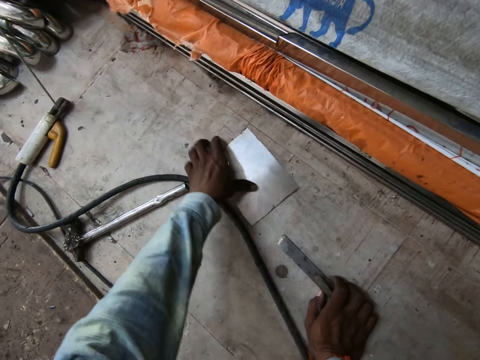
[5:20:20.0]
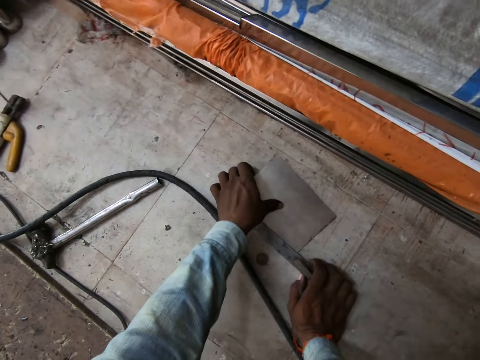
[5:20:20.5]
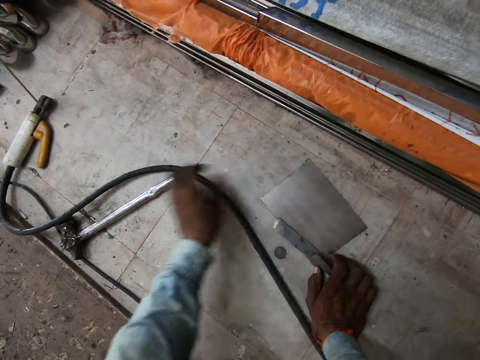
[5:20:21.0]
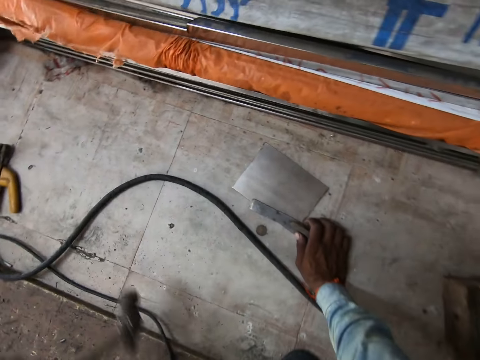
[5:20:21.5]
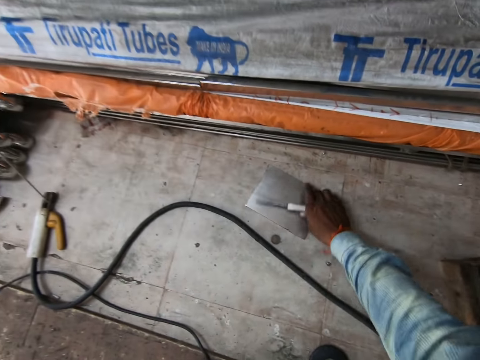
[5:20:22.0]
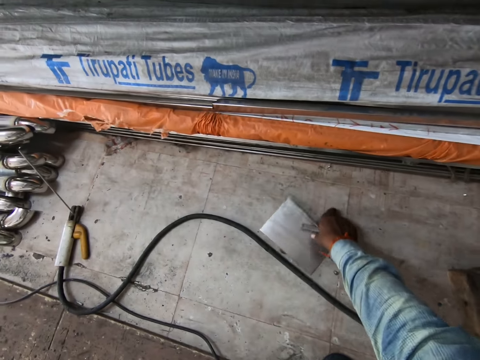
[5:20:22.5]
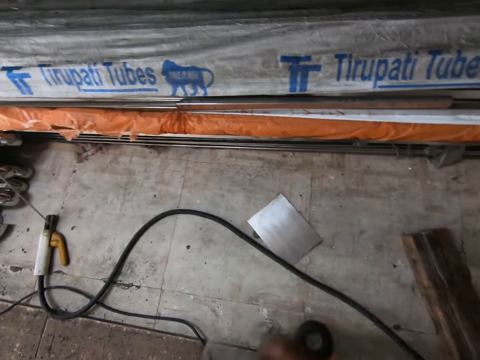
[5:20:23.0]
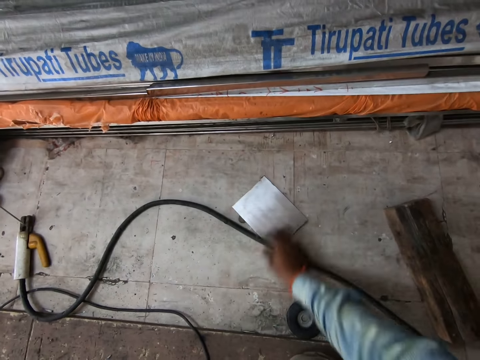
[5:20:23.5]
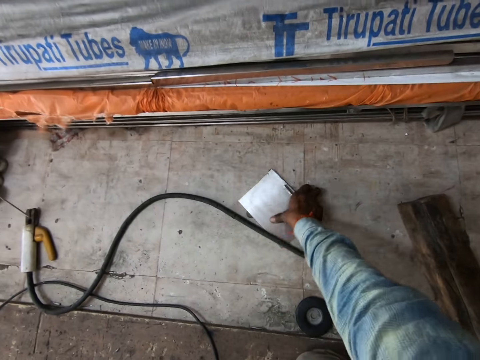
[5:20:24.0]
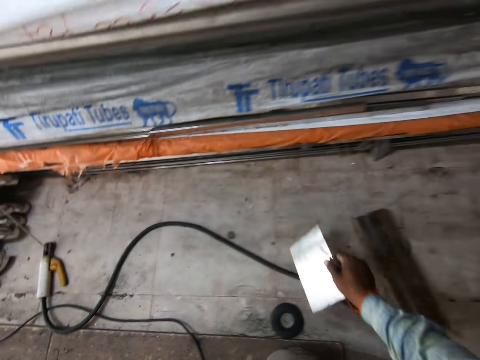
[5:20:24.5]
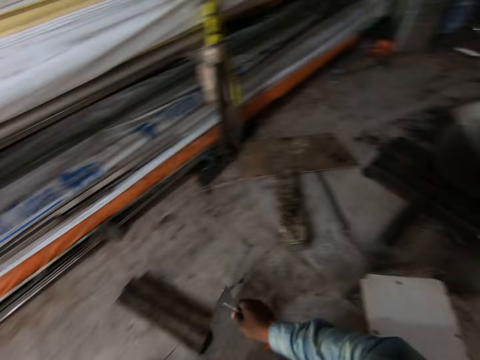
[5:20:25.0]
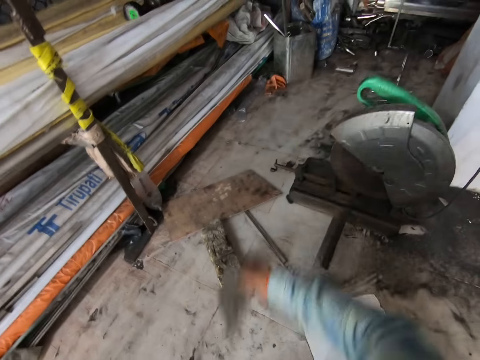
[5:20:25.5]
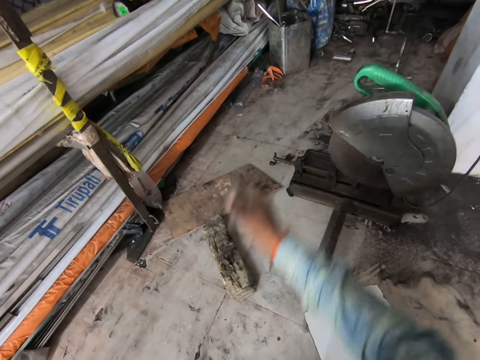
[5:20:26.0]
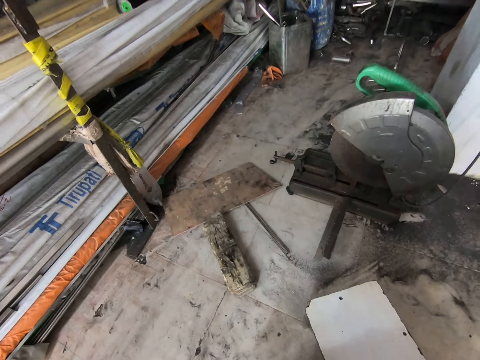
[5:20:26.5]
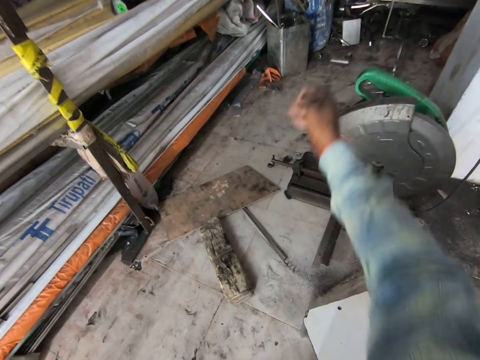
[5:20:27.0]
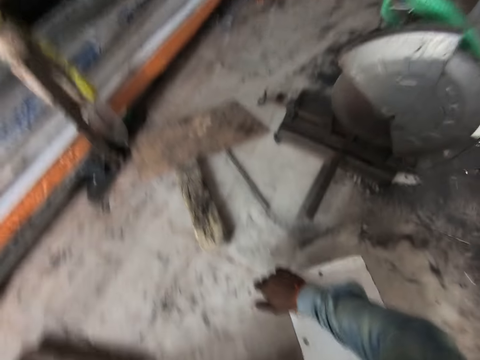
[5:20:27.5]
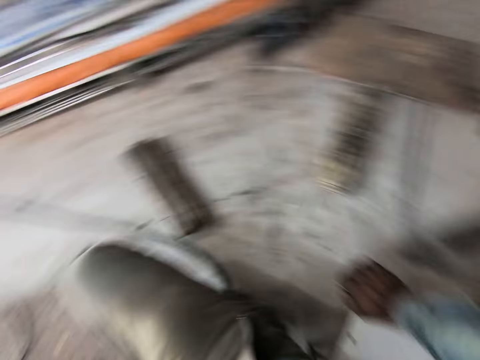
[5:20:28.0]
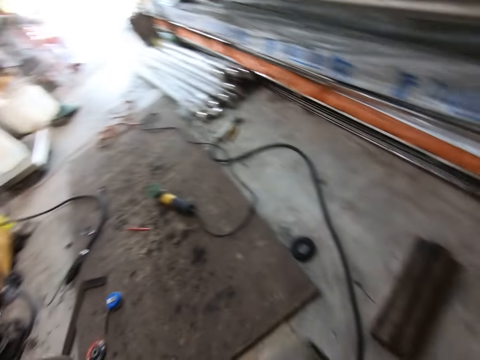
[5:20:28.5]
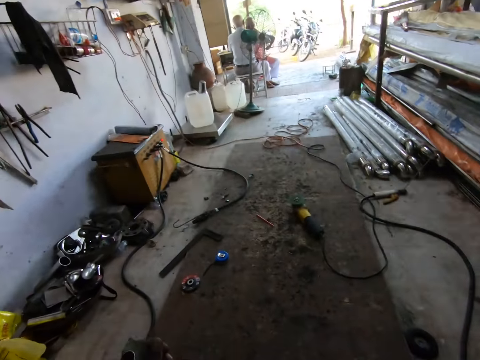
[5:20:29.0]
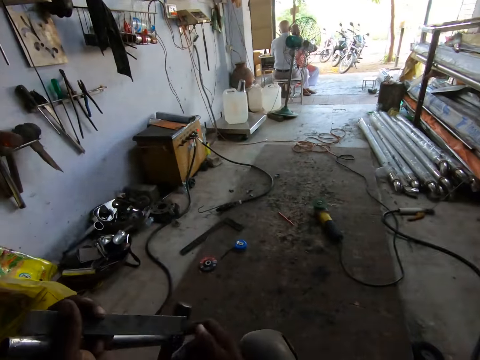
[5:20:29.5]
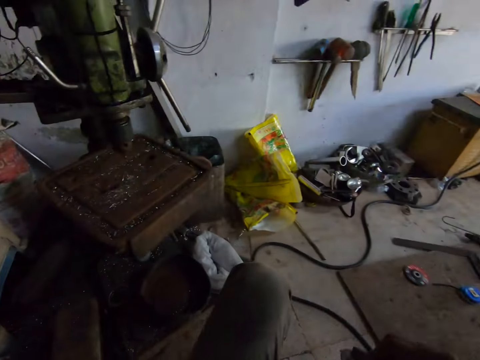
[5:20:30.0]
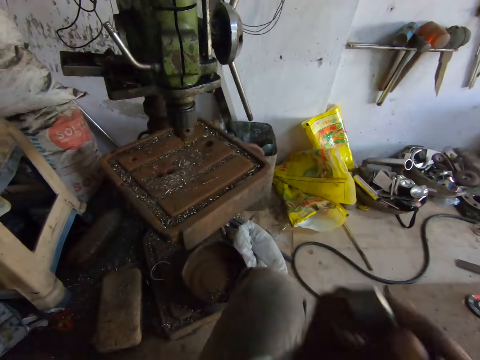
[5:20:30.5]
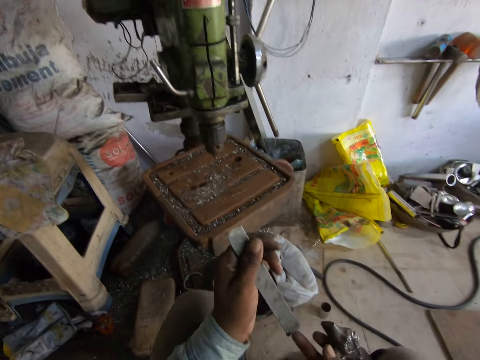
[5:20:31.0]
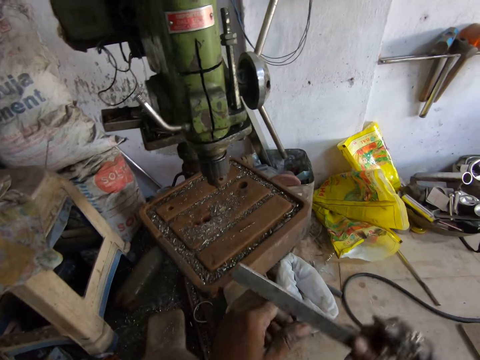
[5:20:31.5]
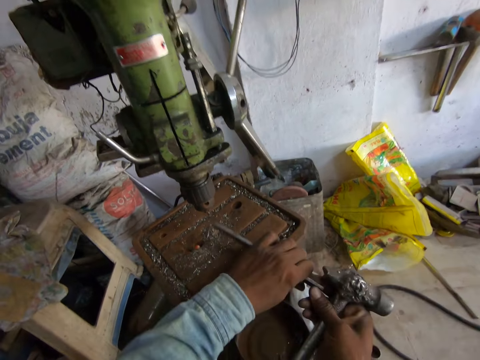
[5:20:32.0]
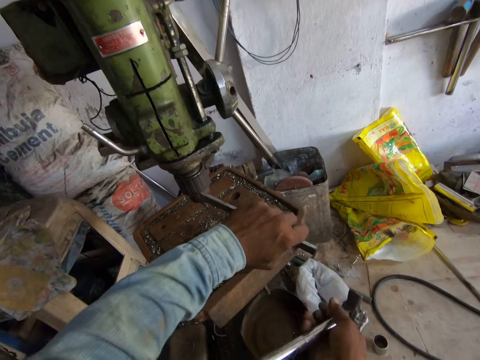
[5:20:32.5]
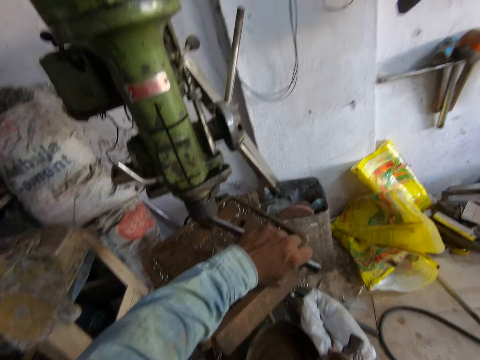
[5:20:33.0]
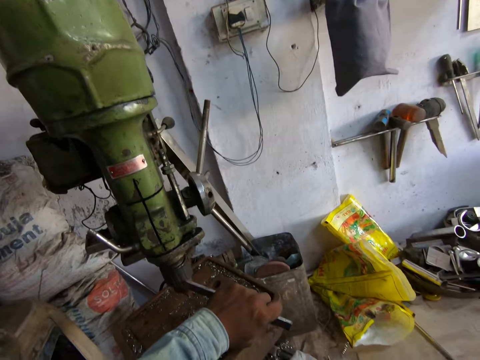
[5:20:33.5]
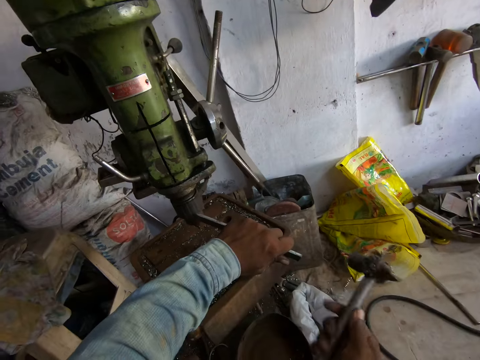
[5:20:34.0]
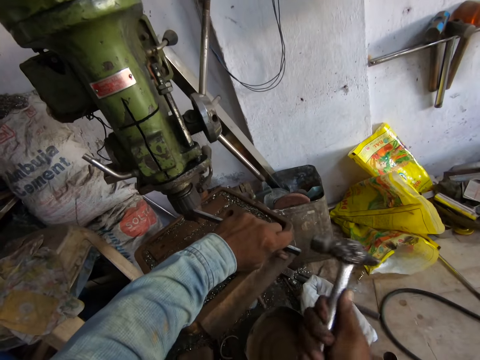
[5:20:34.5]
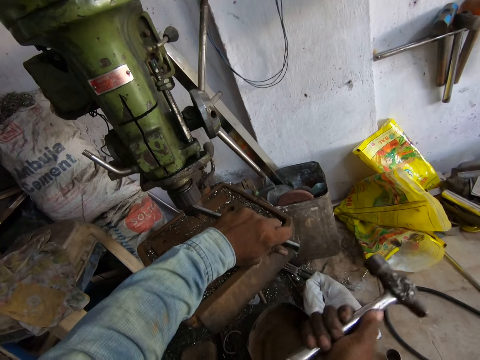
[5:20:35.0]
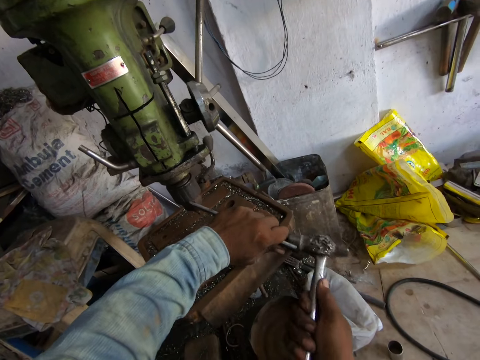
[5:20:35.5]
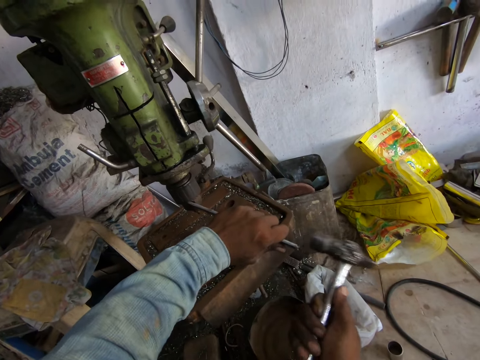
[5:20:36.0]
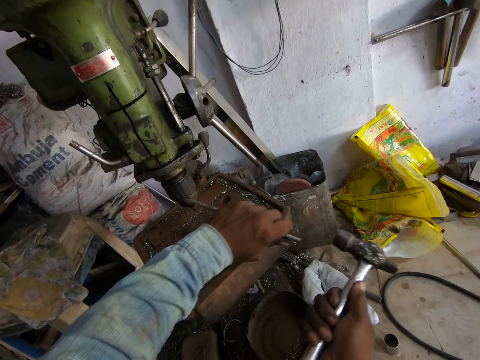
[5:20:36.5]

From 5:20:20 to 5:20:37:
The camera wearer touches a welding mirror or aluminum on the floor with his left hand. He moves the aluminum on the floor. He picks up a pipe on the floor with his left hand. He picks up the welding mirror on the floor with his left hand. He throws the welding mirror in his right hand on the floor. He throws the welding mirror in his right hand again. He sets the metal bar in his left hand on the drilling machine work table. He hits the drilling machine nozzle with the metal bar in his left hand and a hammer in his right hand.

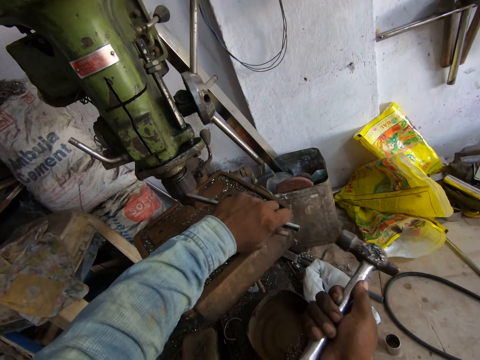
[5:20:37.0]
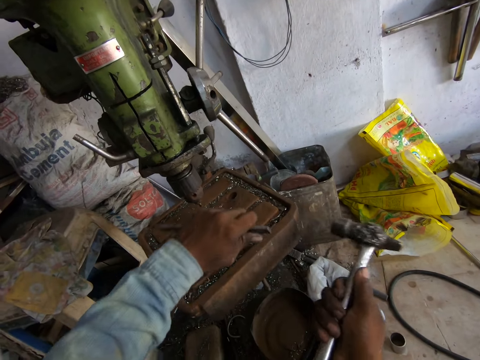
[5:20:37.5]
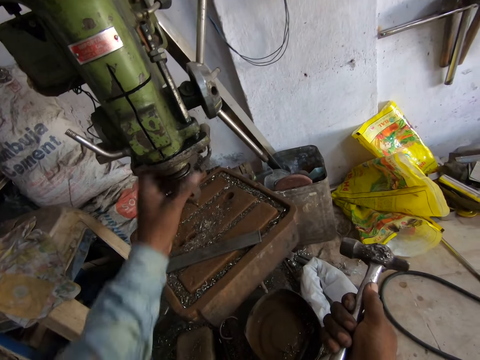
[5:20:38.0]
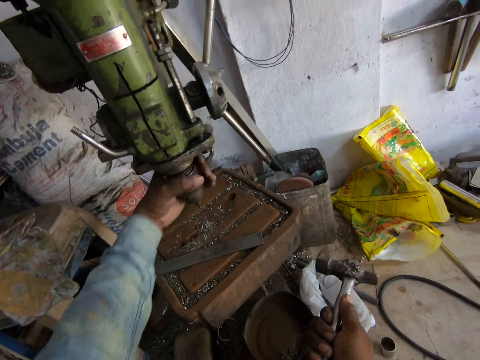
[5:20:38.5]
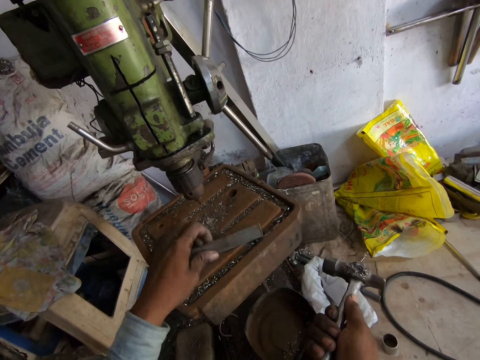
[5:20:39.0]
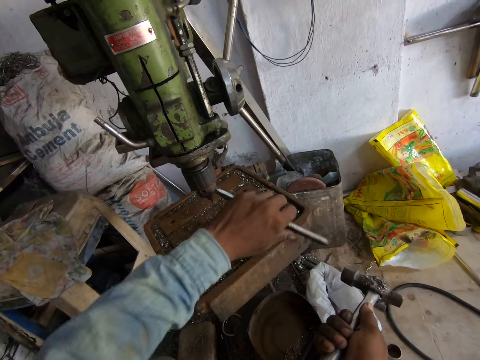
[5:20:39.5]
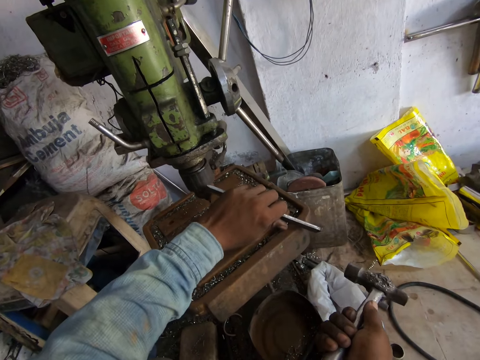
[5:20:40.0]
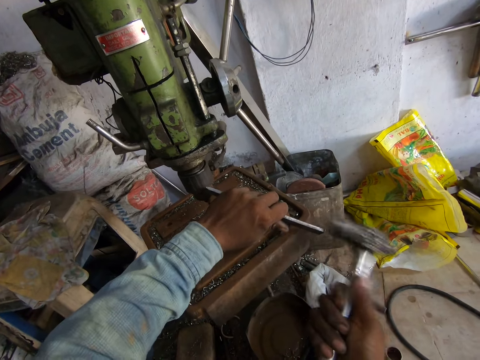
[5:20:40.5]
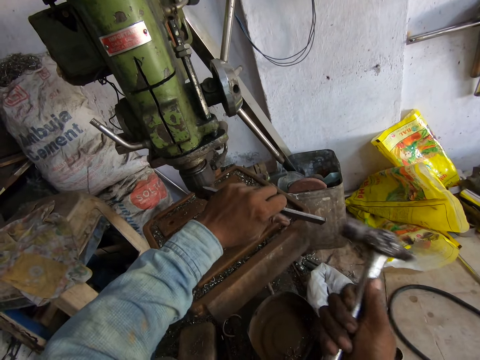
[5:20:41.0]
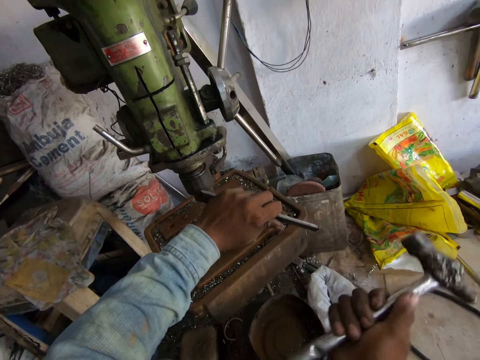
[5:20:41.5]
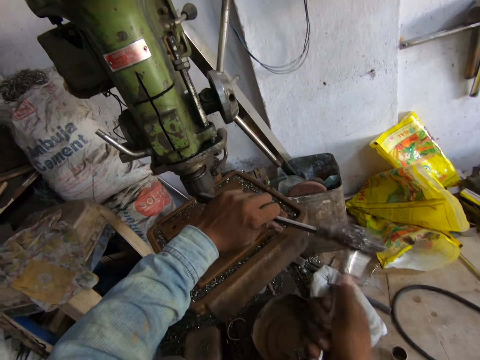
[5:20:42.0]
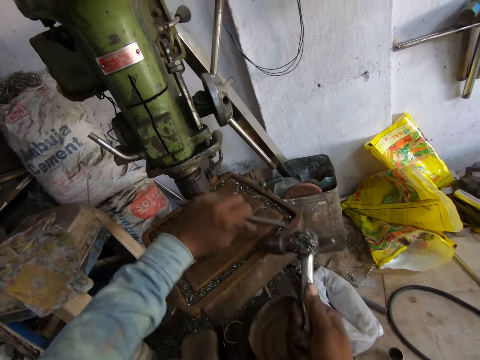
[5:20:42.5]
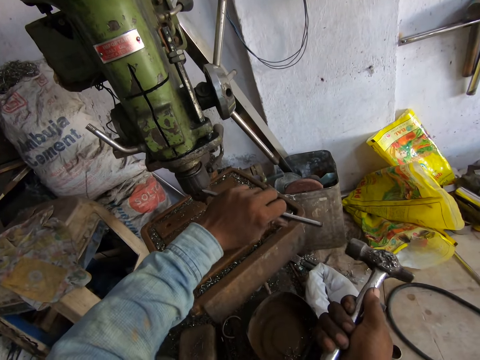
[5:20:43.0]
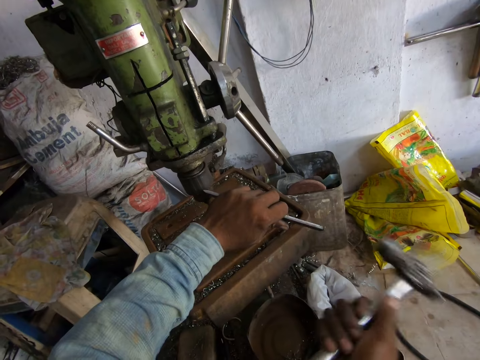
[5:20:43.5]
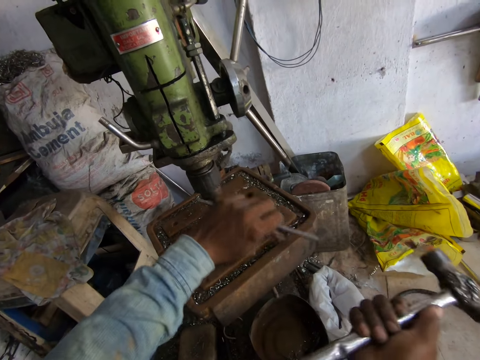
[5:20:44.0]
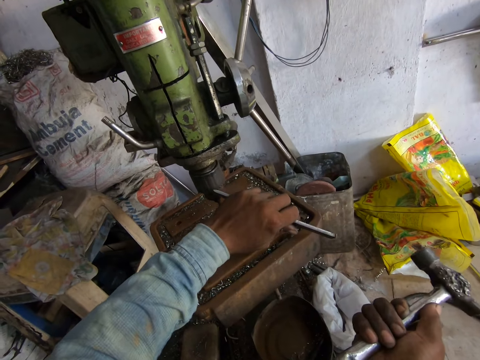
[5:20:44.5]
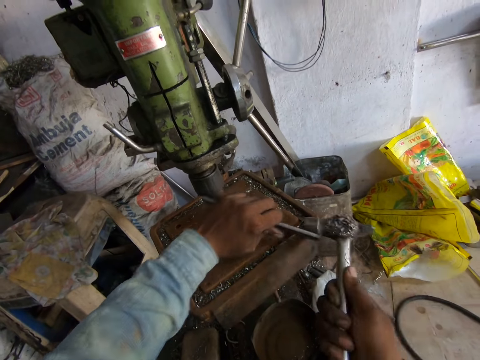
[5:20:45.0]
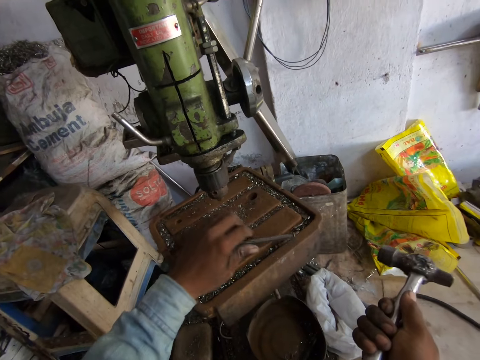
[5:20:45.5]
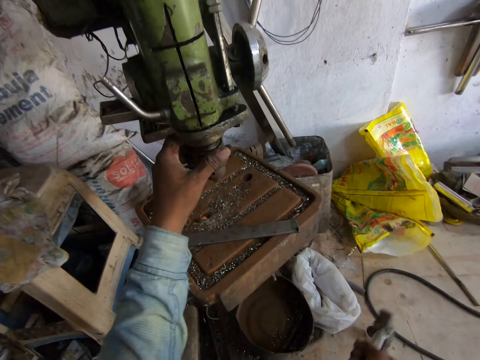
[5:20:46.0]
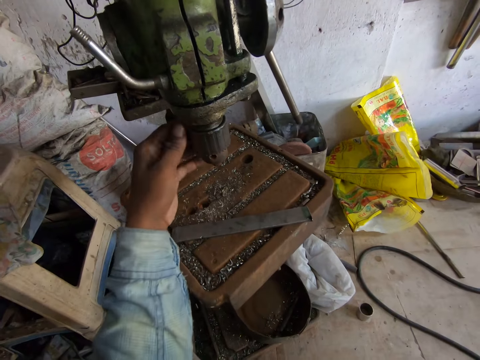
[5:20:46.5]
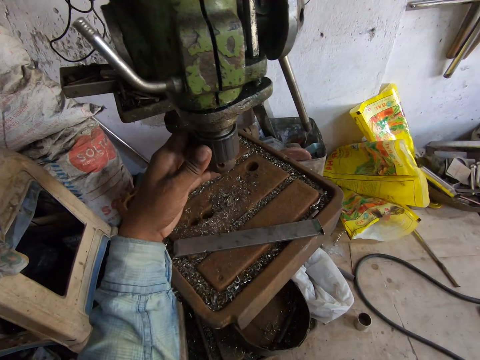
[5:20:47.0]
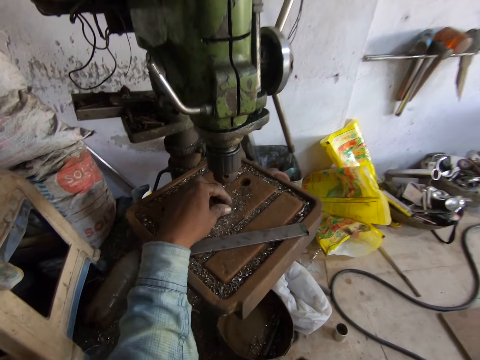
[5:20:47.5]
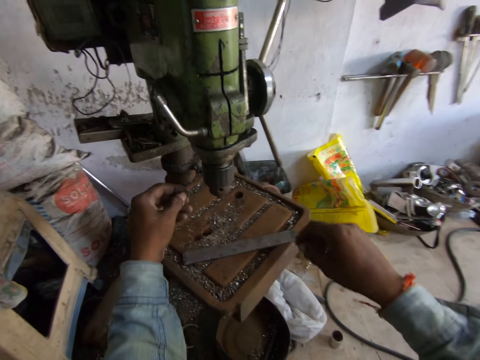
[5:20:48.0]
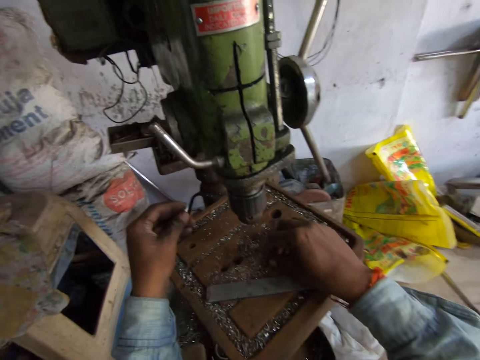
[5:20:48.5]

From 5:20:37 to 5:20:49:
The camera wearer drops the metal bar in his left hand on the drilling machine work table. He turns the nozzle of the drilling machine with his left hand. He opens the drilling machine. He picks up the metal bar on the drilling machine work table with his left hand. He hits the drilling machine nozzle with the metal bar in his left hand and the hammer in his right hand. He drops the metal bar in his left hand on the drilling machine work table. He turns the nozzle of the drilling machine with his left hand. He opens the drilling machine. He picks up a screw on the drilling machine work table with his left hand.
